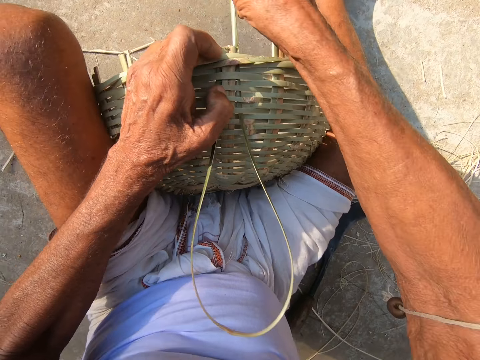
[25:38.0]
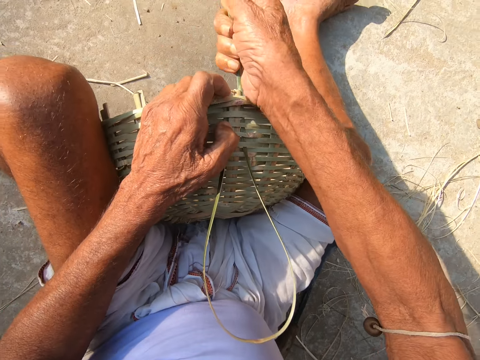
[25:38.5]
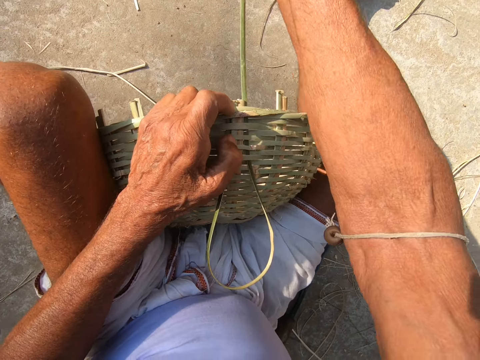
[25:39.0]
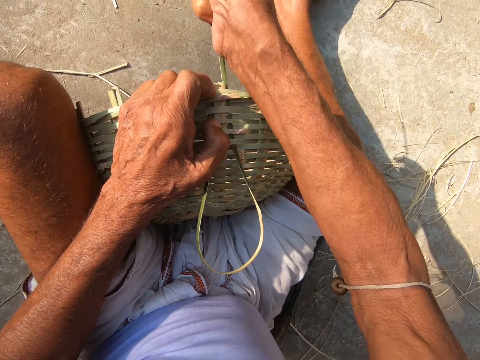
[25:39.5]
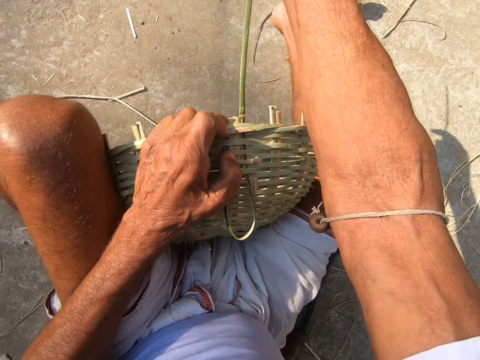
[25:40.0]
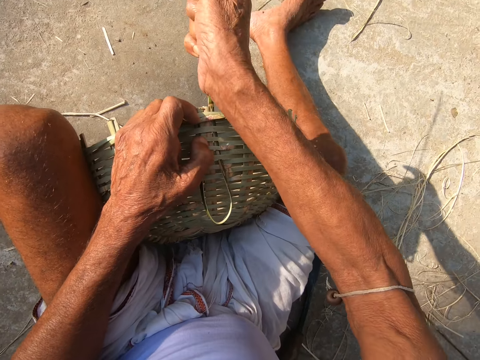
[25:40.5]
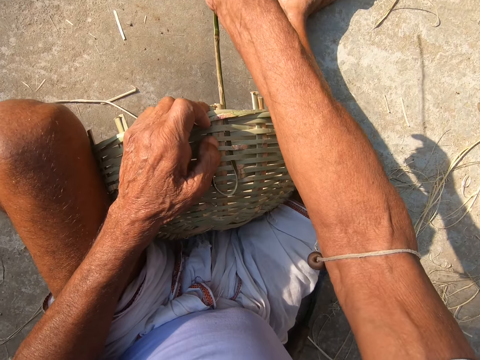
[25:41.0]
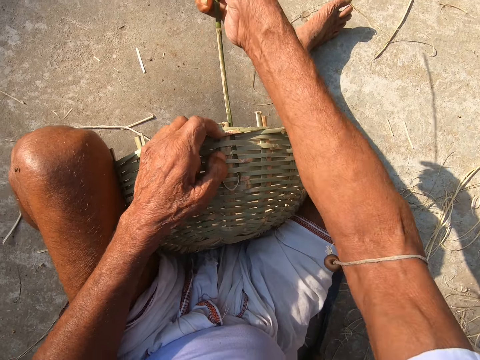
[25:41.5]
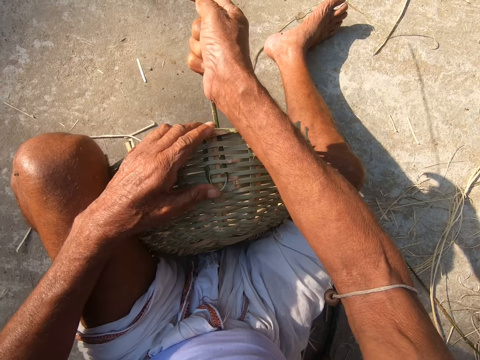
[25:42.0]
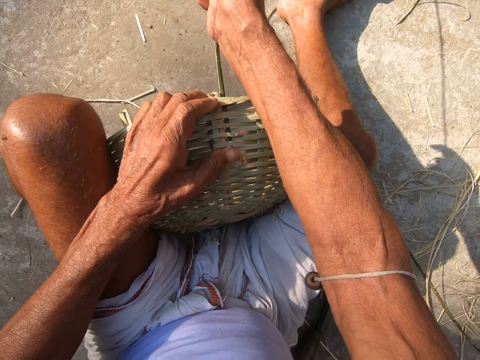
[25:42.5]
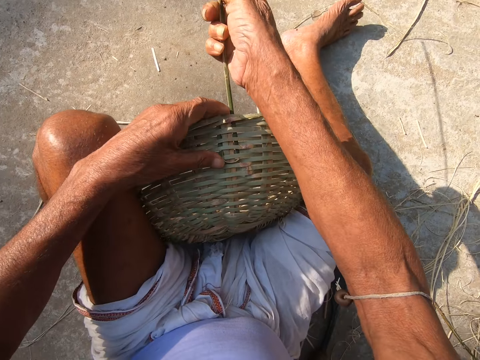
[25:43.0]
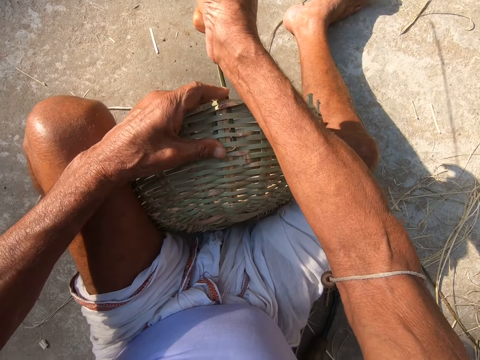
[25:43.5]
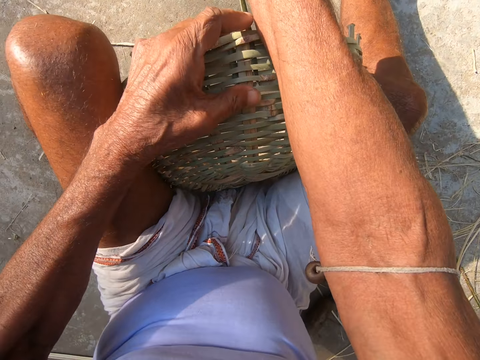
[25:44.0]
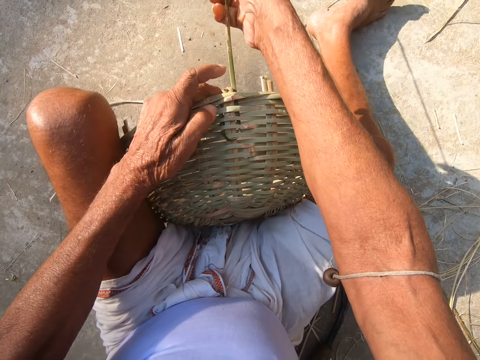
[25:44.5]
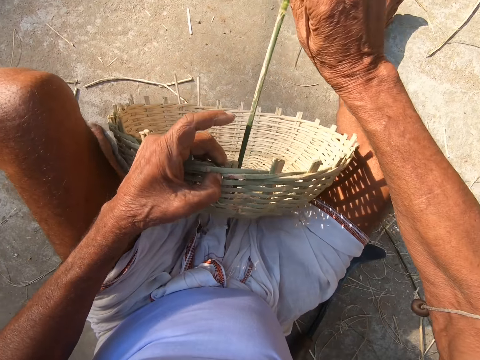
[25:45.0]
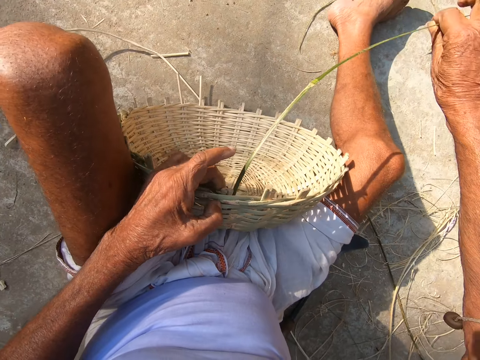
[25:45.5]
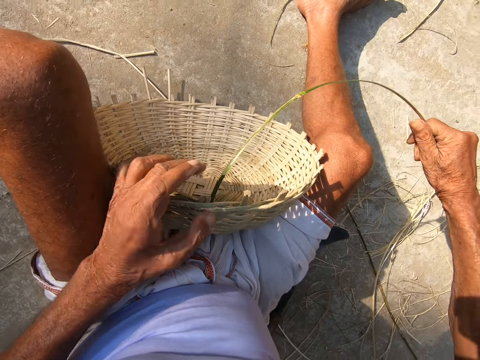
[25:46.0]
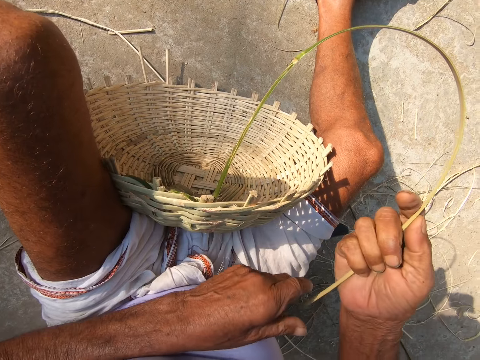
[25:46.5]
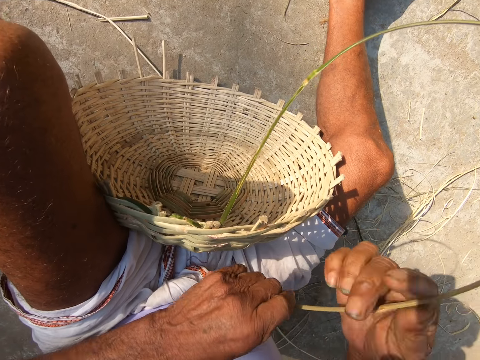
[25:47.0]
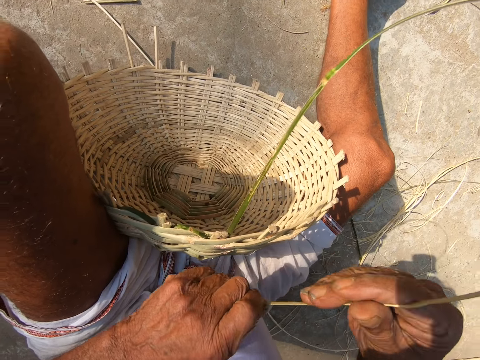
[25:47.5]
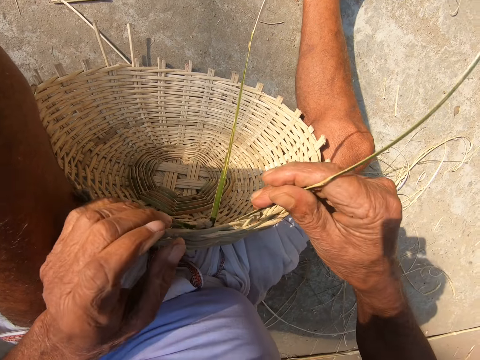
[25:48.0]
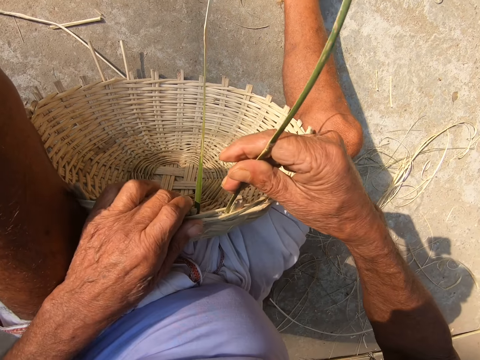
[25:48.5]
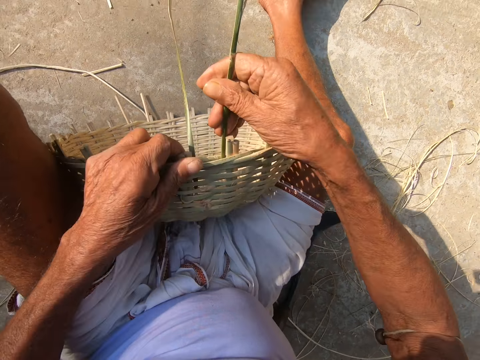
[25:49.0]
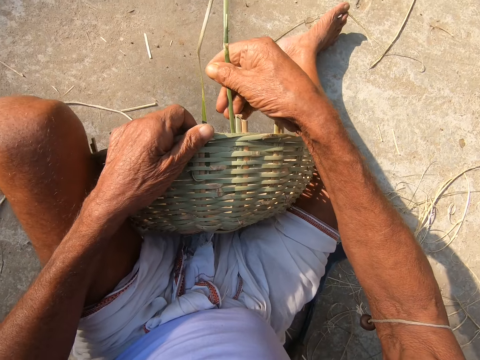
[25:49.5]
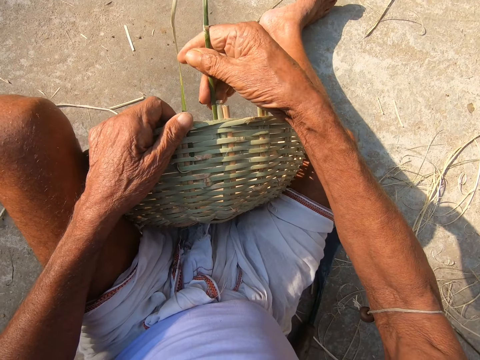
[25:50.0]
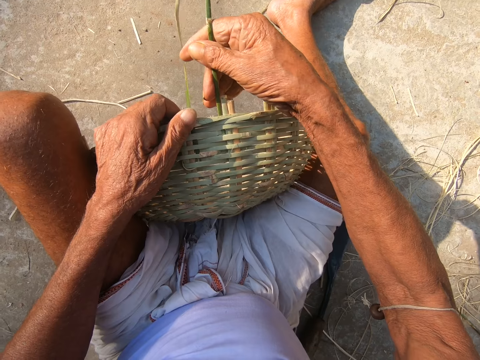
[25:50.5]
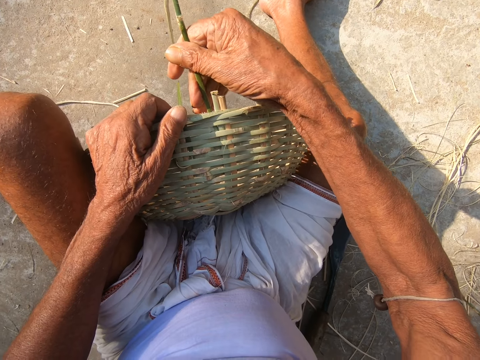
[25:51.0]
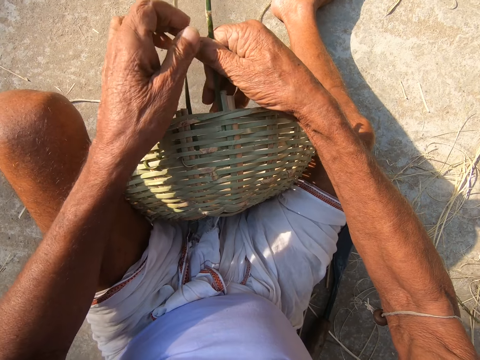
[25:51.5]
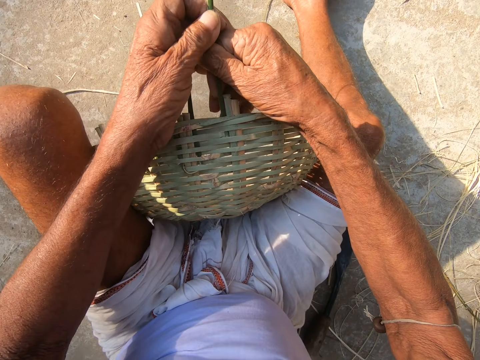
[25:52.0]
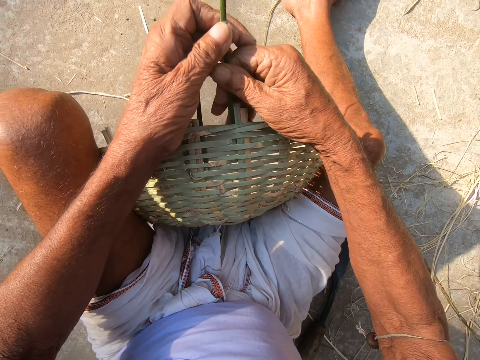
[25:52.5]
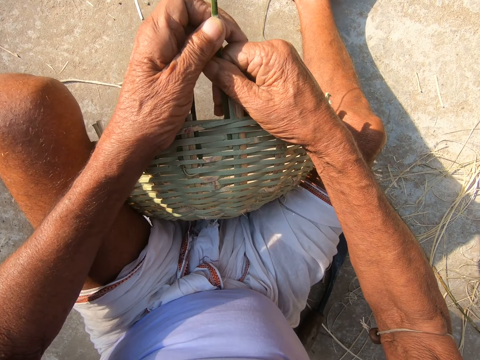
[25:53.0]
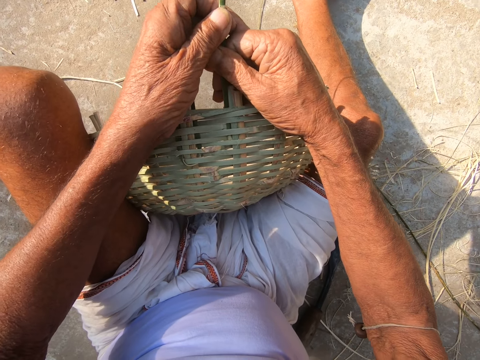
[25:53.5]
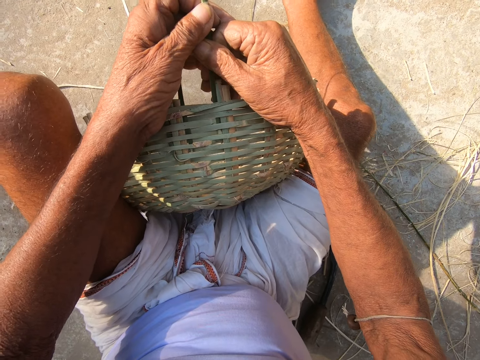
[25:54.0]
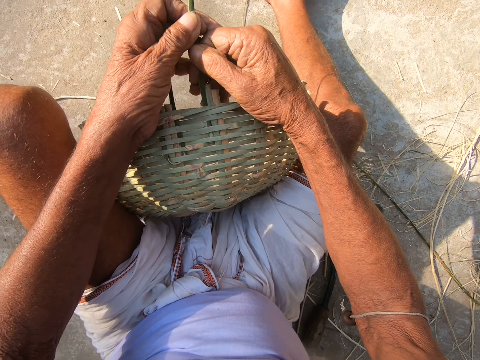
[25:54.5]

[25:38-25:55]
The camera wearer bends the sisal. They weave.

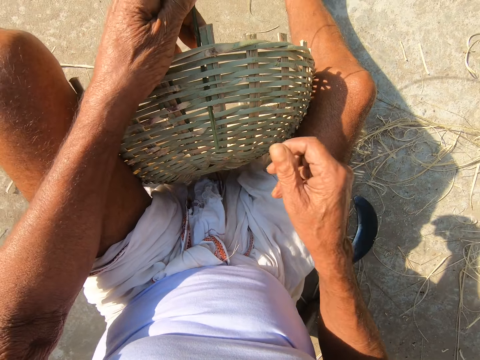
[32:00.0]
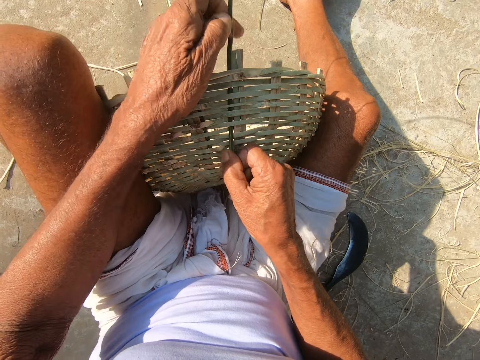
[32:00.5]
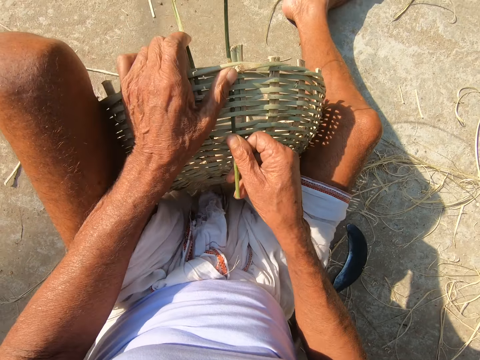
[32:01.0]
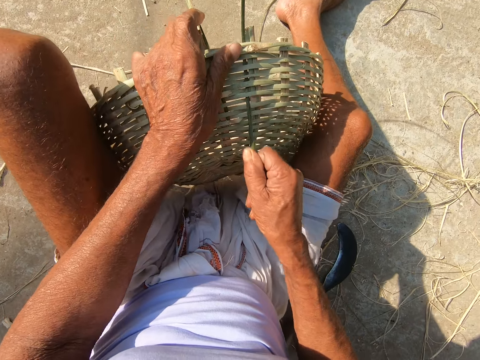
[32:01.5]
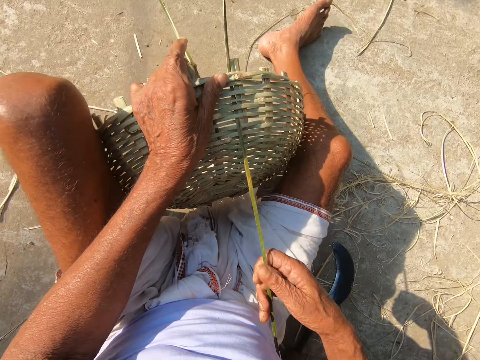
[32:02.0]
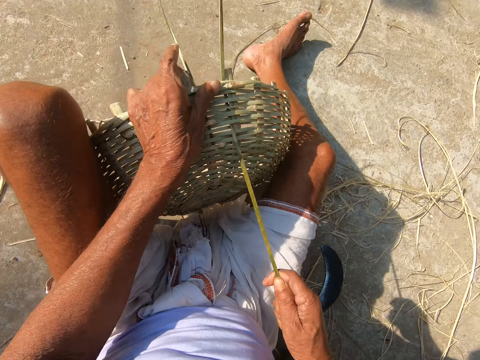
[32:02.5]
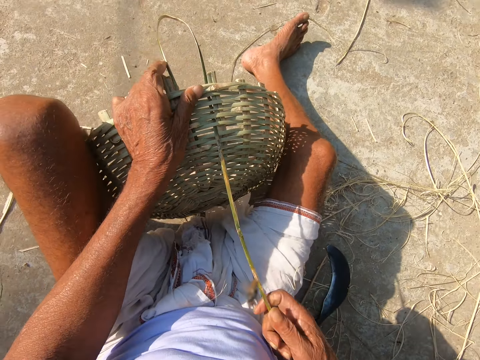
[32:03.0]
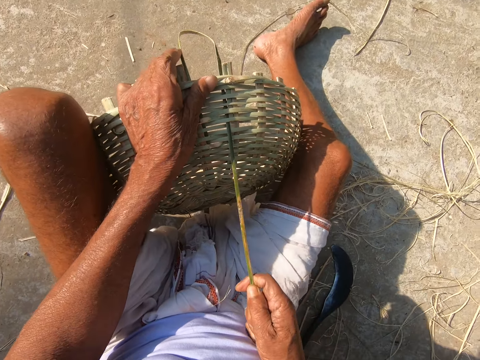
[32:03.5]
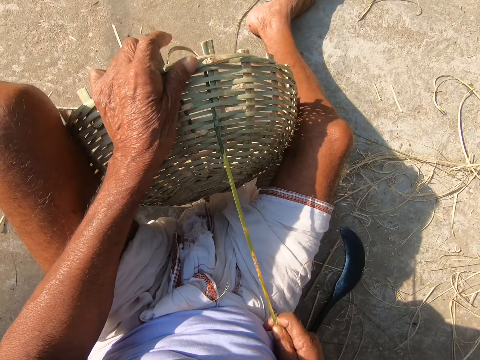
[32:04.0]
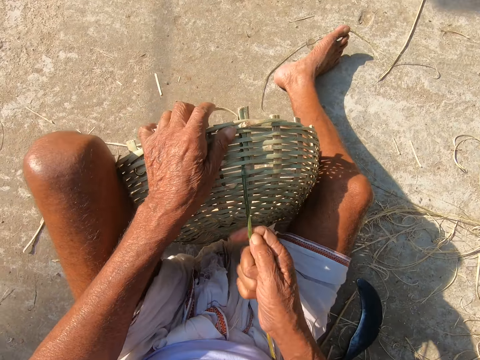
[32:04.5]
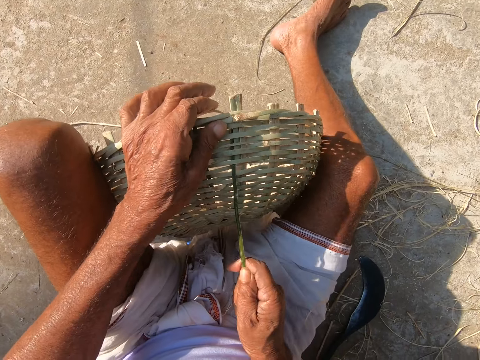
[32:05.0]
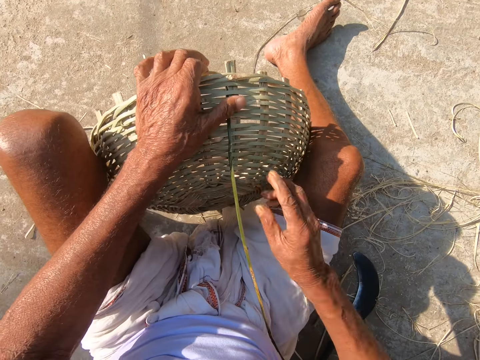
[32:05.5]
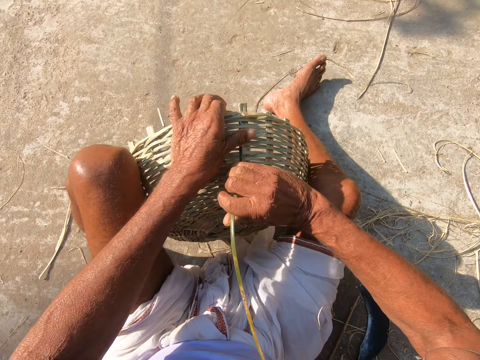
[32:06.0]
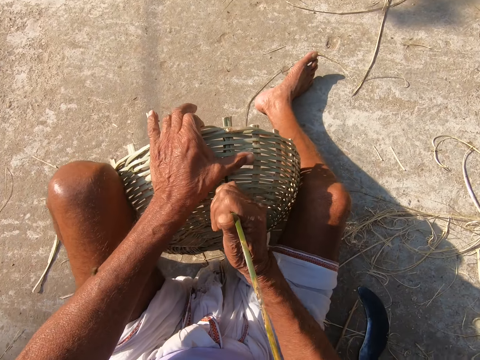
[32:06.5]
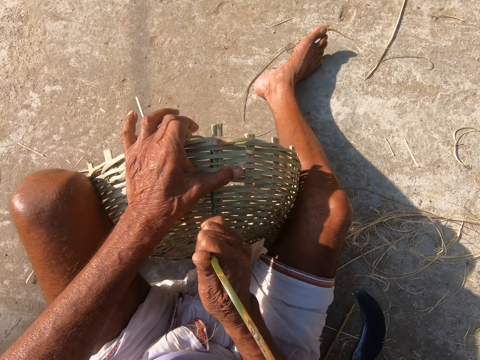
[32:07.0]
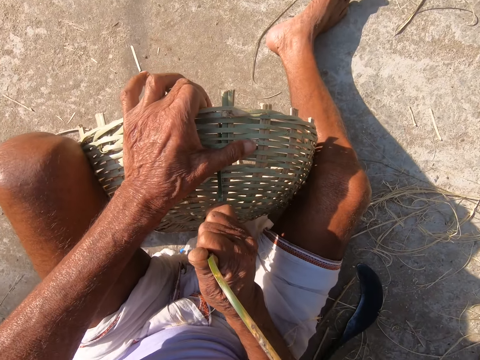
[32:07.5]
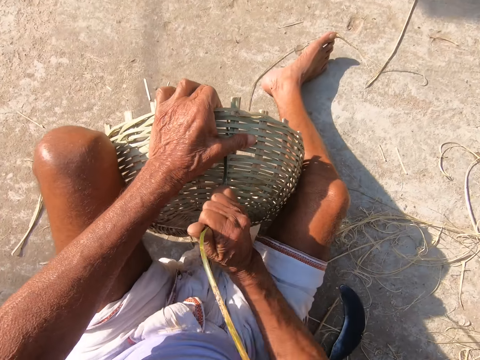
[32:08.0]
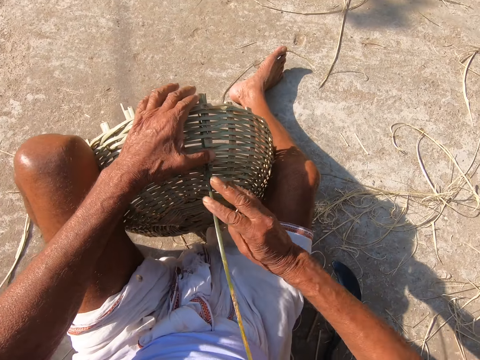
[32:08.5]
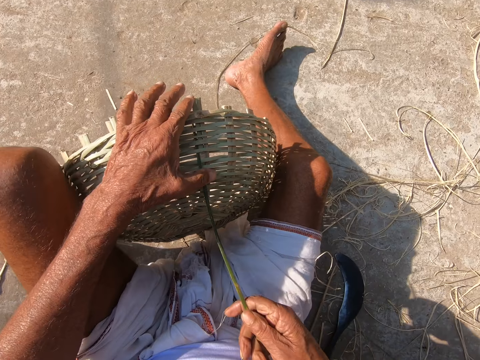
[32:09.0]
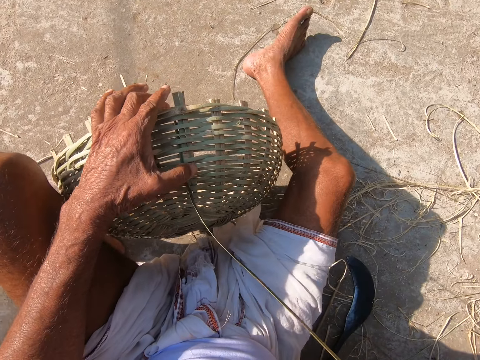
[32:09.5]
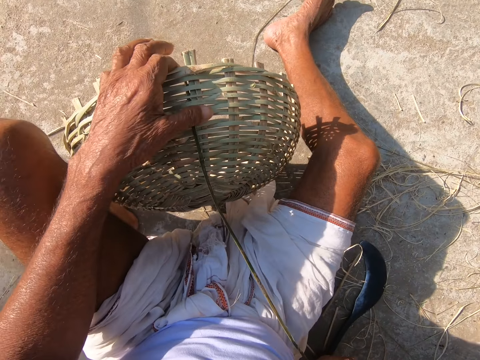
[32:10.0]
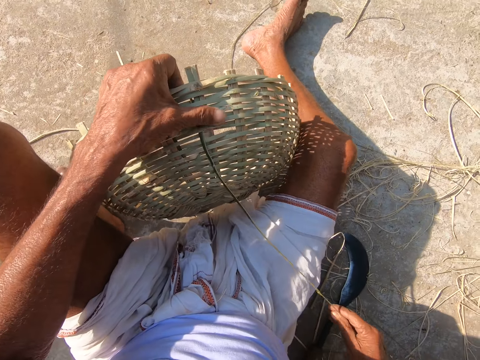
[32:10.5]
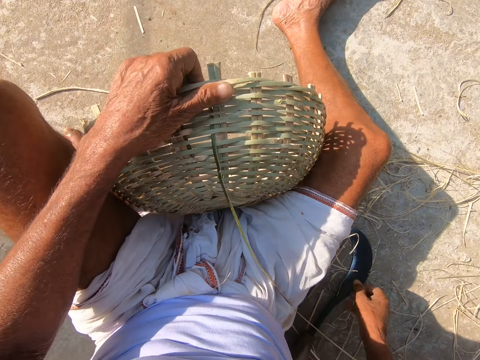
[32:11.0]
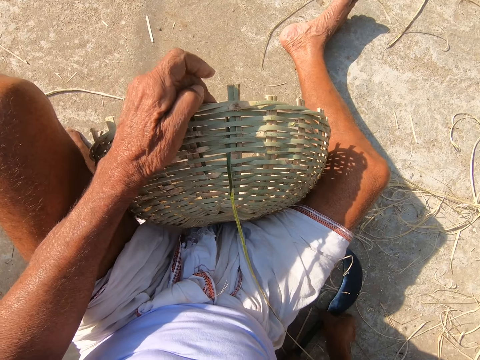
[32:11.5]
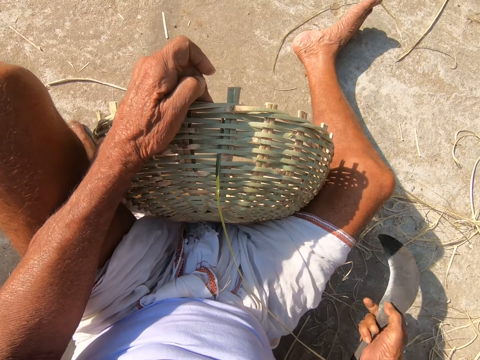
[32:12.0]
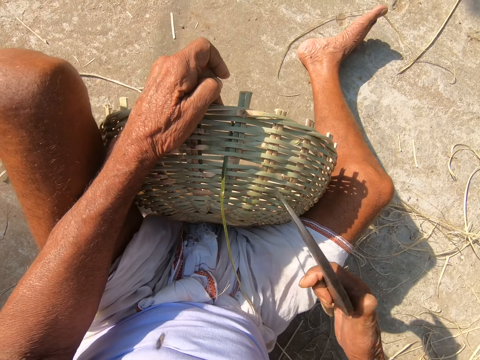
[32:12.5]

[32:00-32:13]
The camera wearer weaves the willow basket with both hands. He picks the hook knife from the ground with his right hand.
